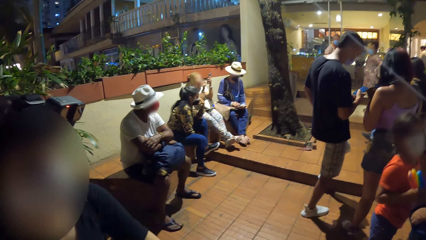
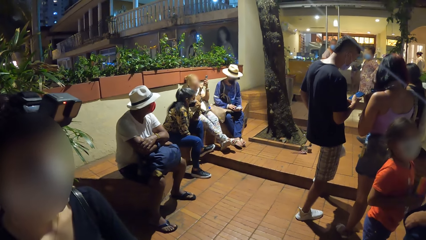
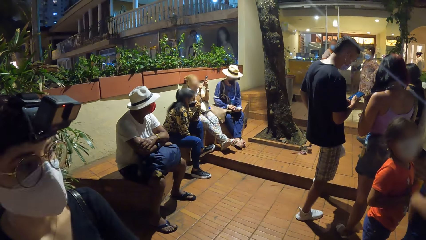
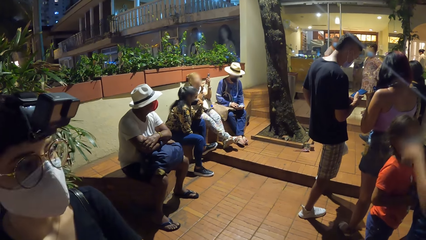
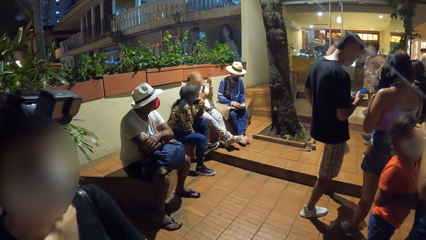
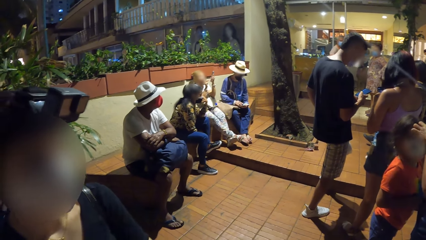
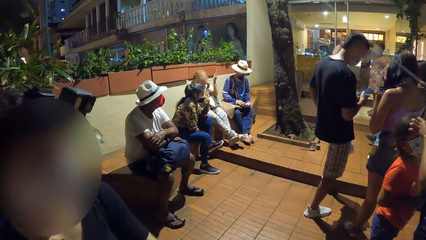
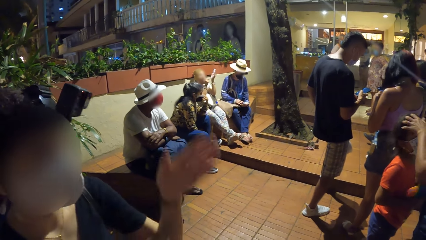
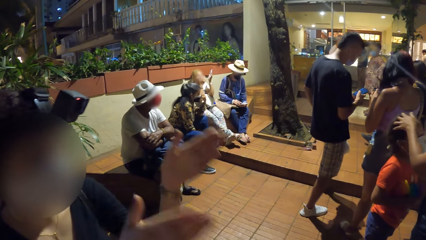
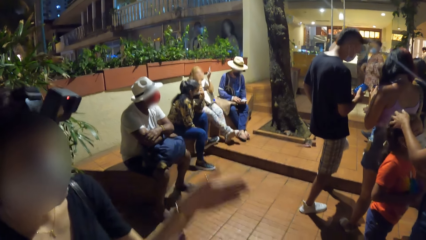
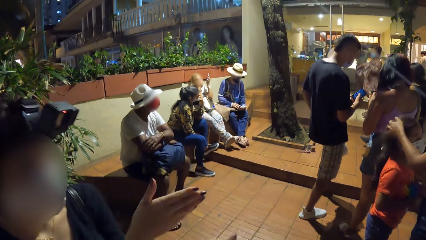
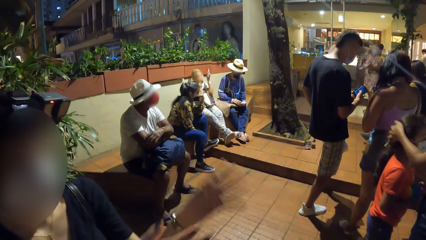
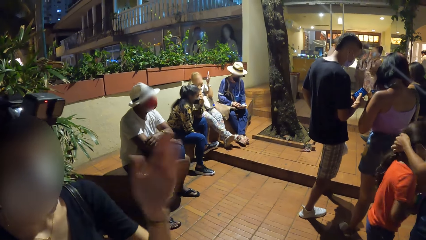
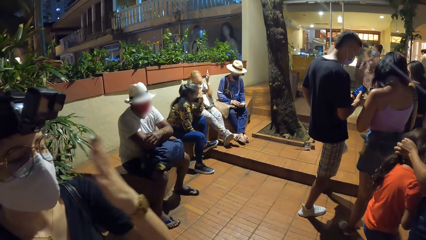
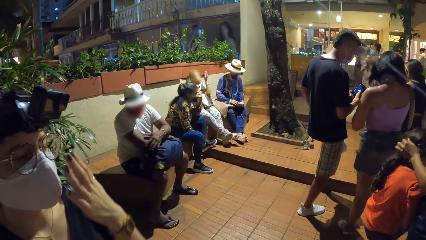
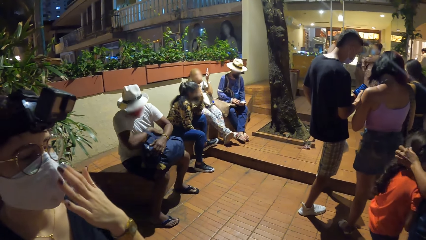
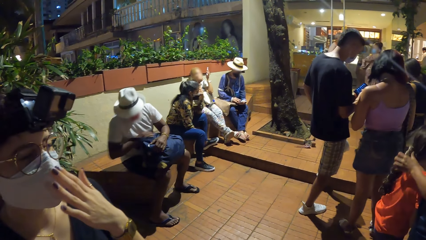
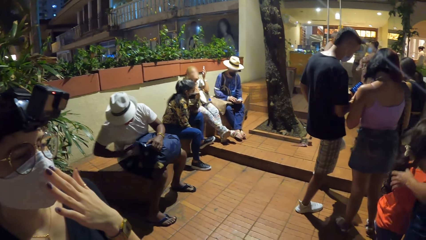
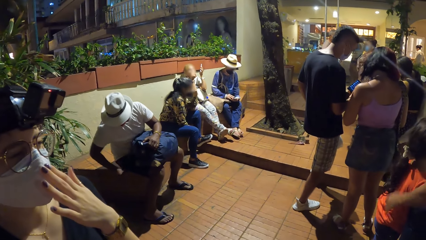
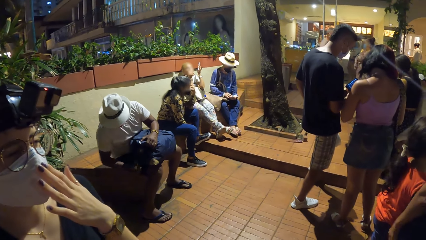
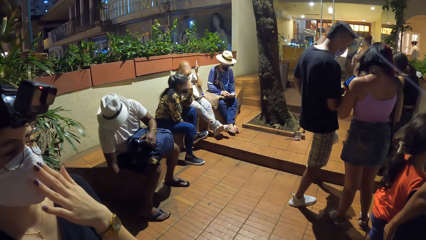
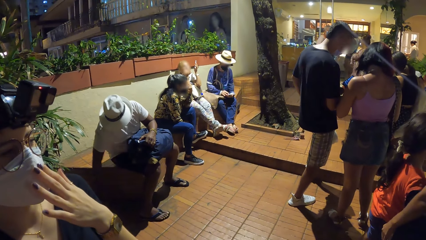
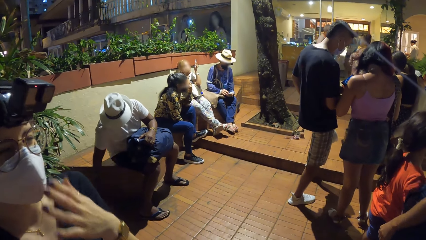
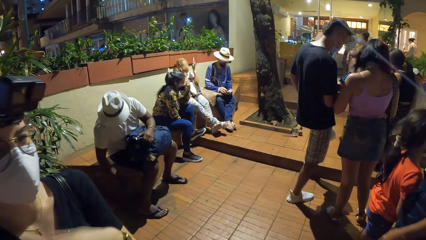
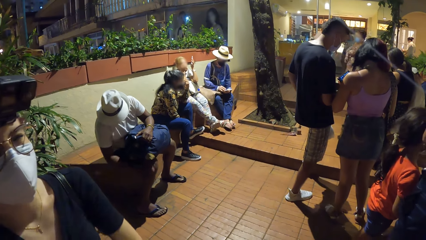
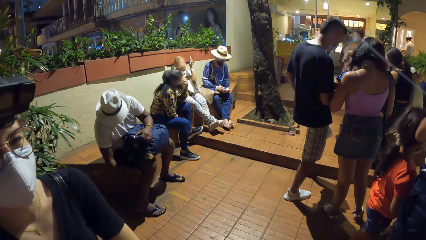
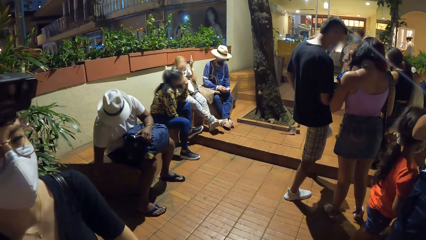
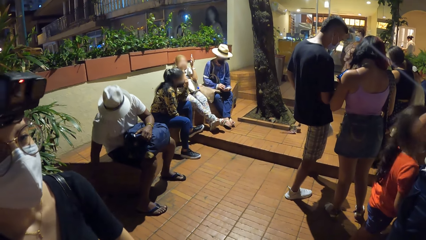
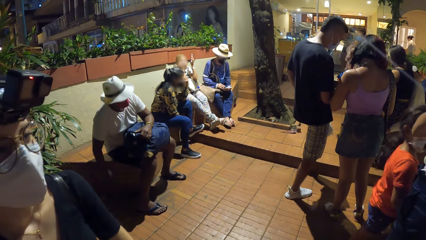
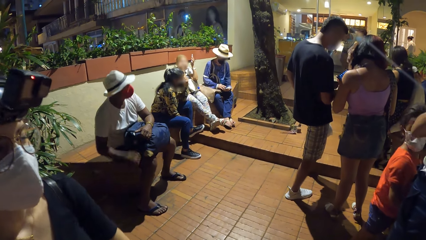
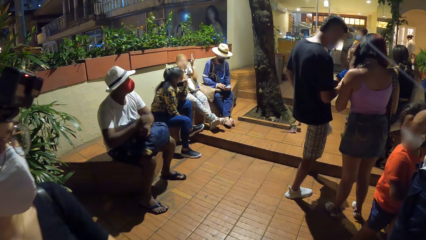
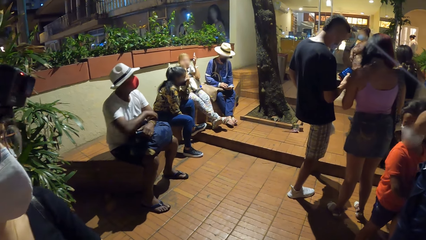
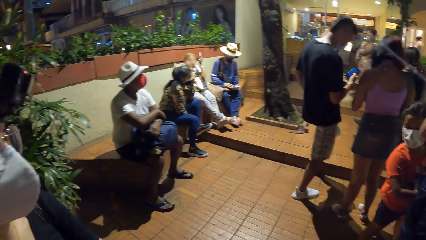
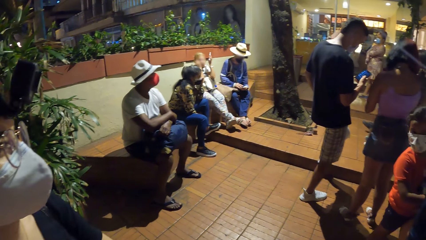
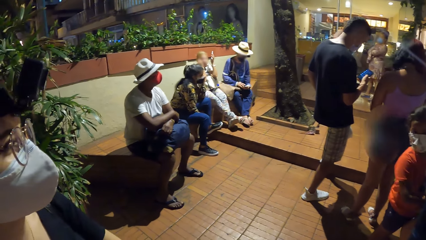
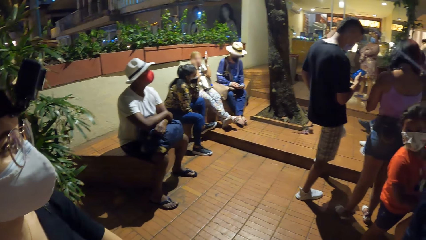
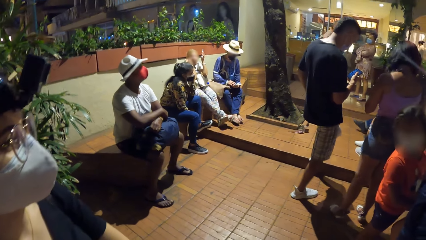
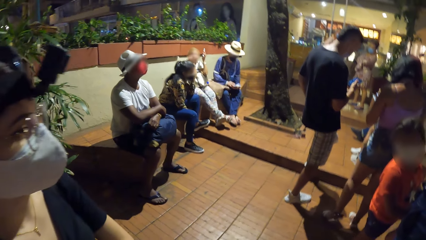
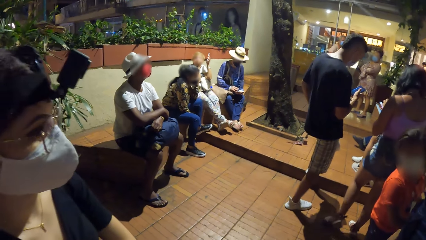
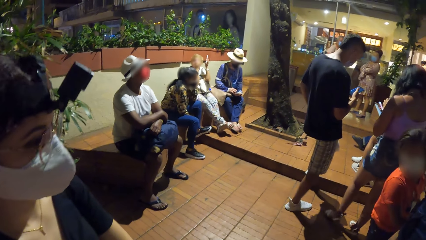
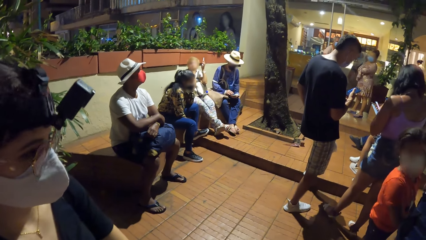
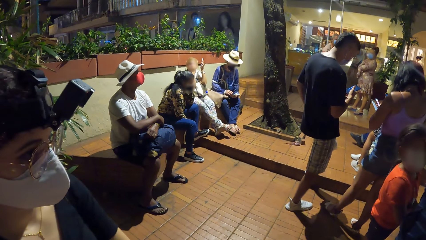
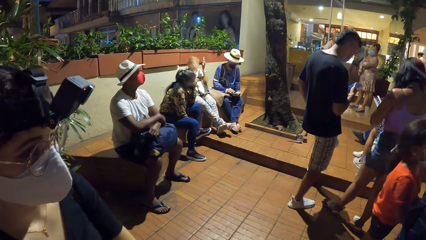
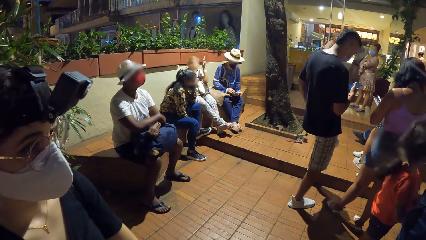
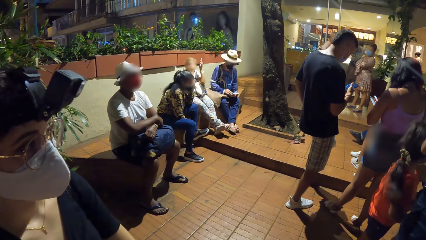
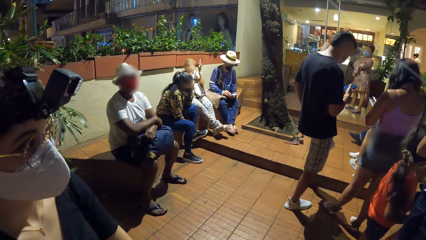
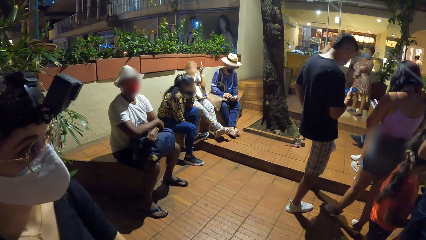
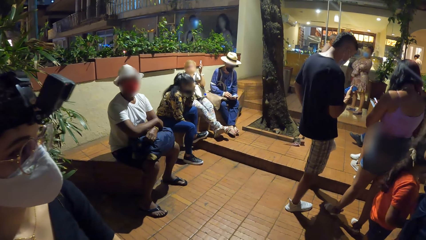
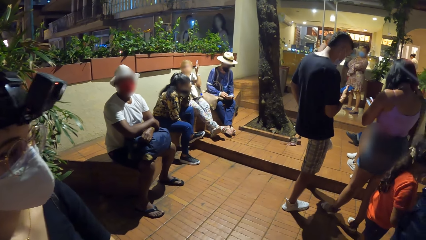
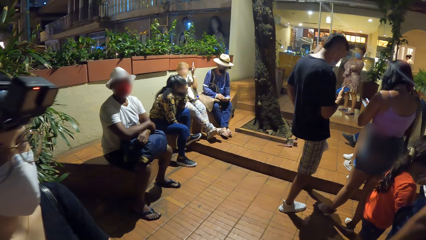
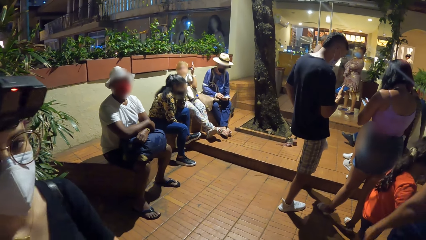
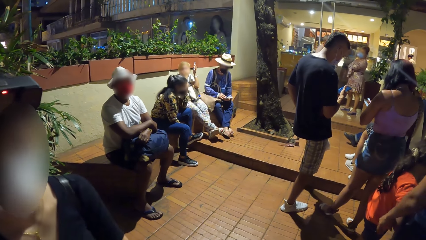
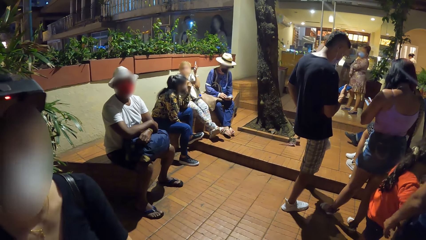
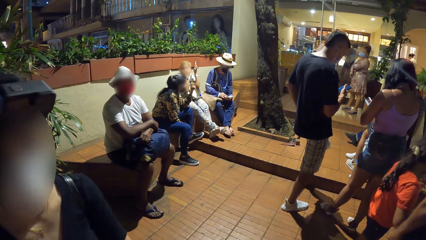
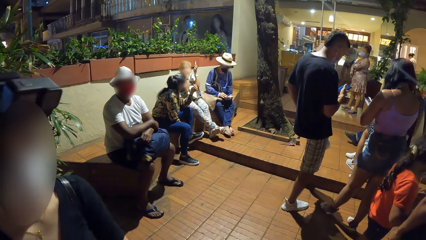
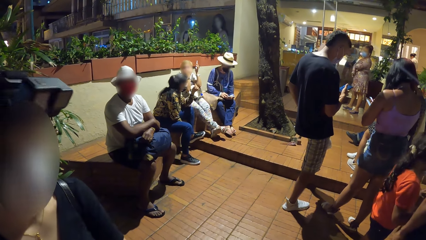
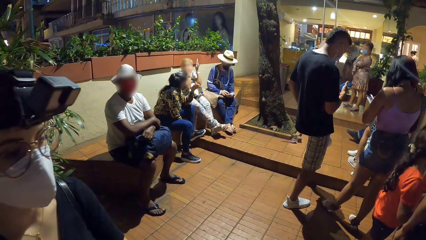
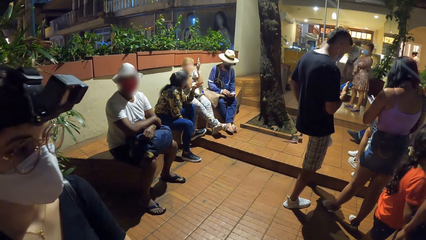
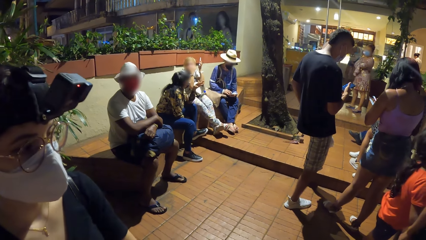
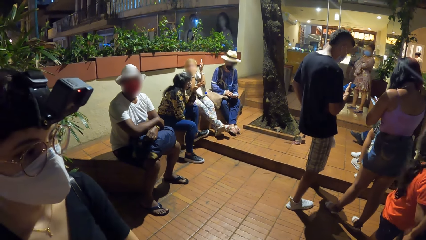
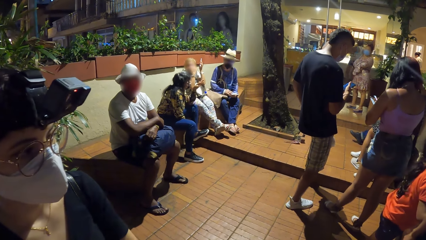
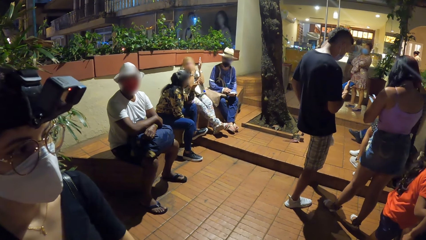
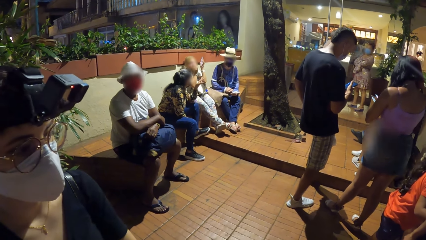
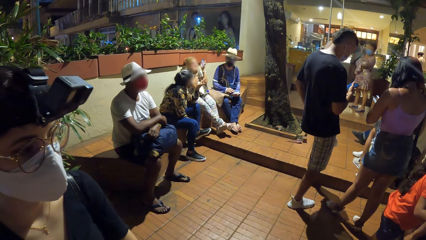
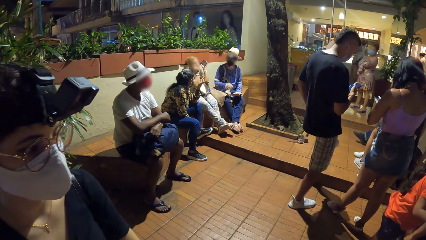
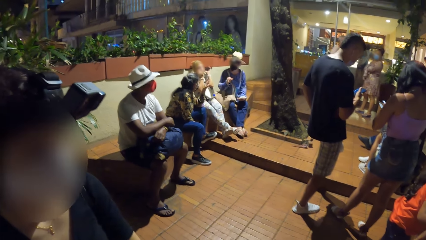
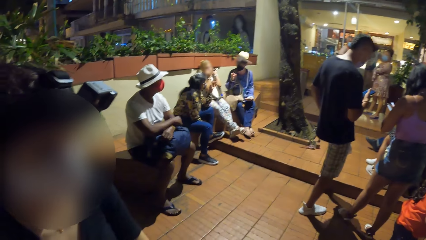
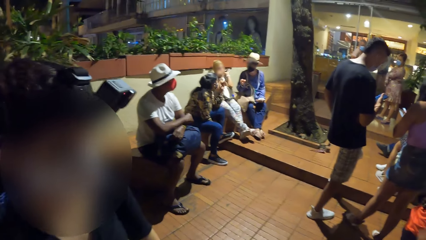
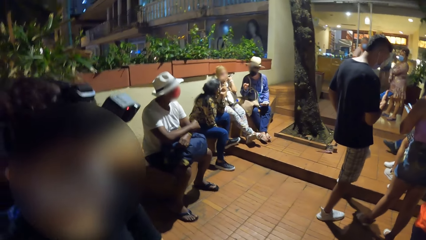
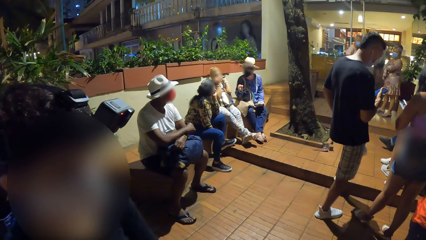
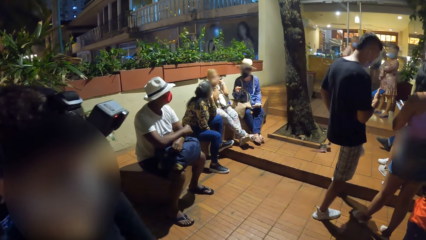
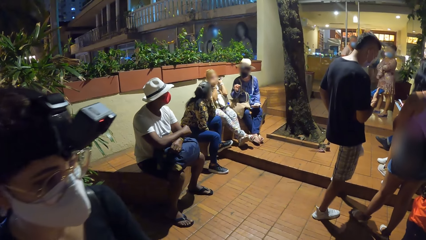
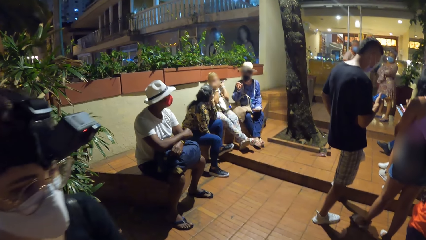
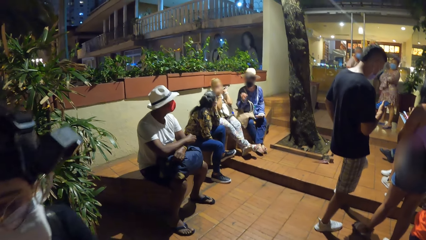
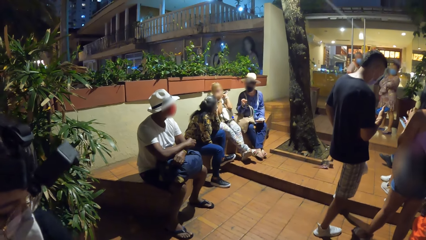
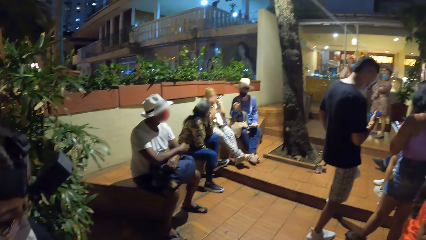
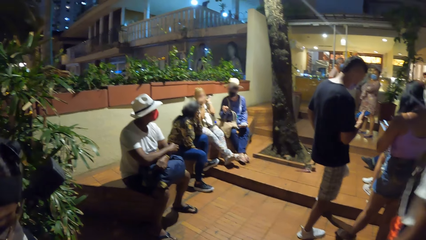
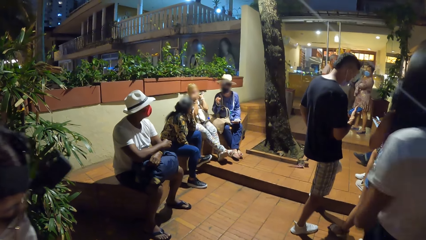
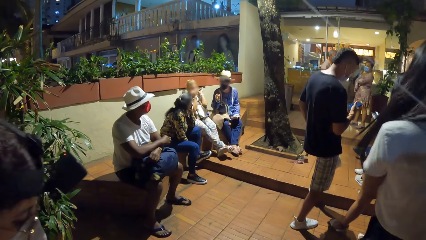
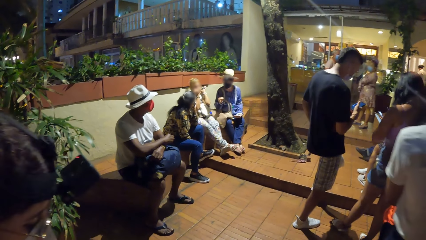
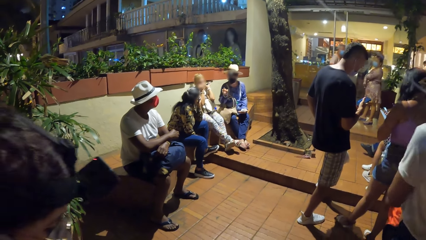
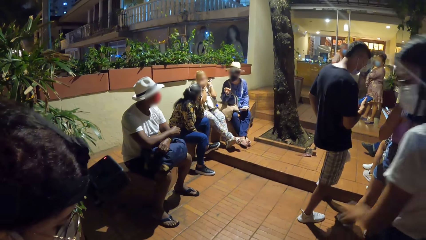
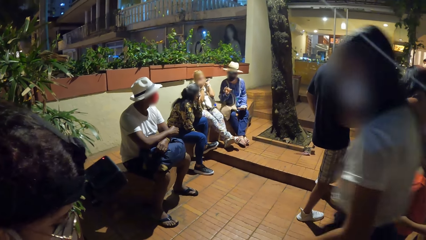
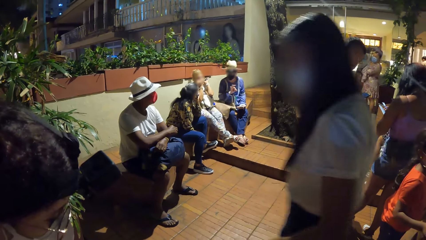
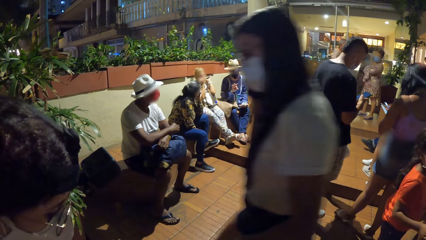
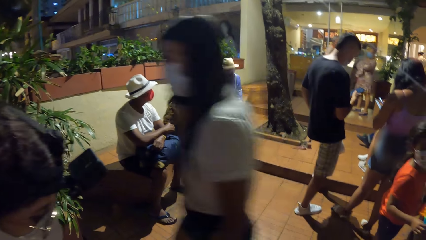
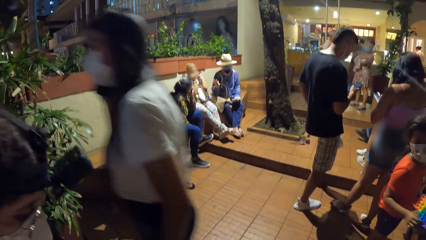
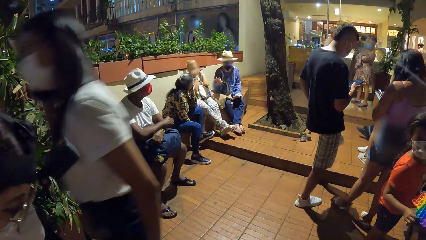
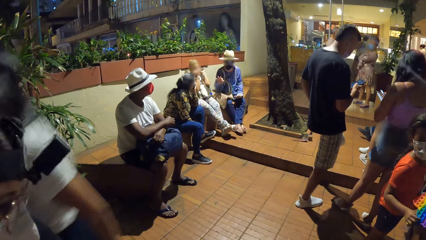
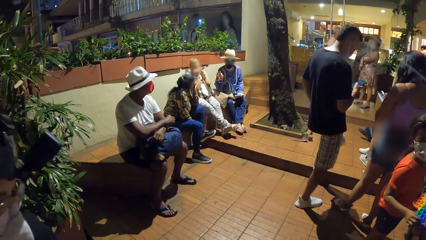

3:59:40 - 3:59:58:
A woman rubs the girl's head with her left hand. Another woman interacts with the camera wearer. The other woman moves hands. She adjusts a mask on her face with her left hand. She touches the mask. The man dusts his trousers with his right hand. A third woman interacts with a fourth woman and another man. The first woman walks away from the camera wearer.
